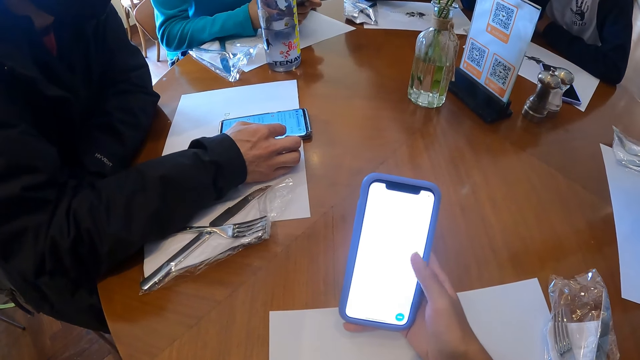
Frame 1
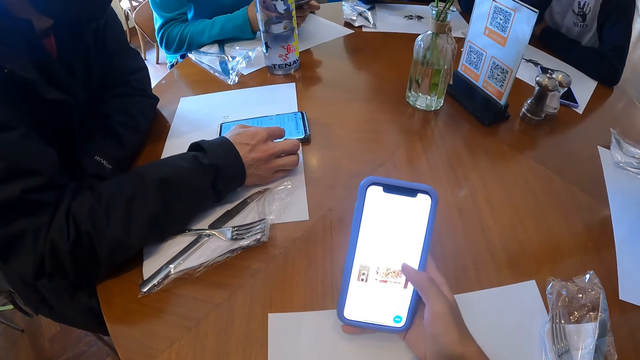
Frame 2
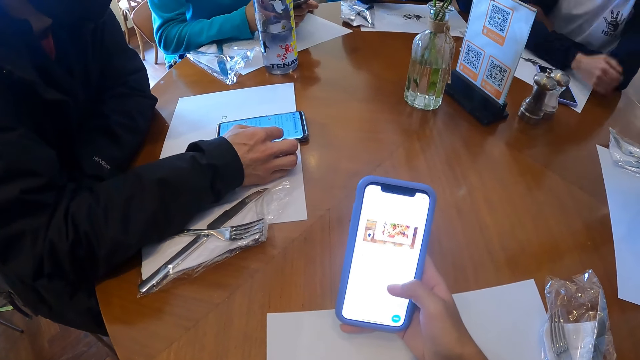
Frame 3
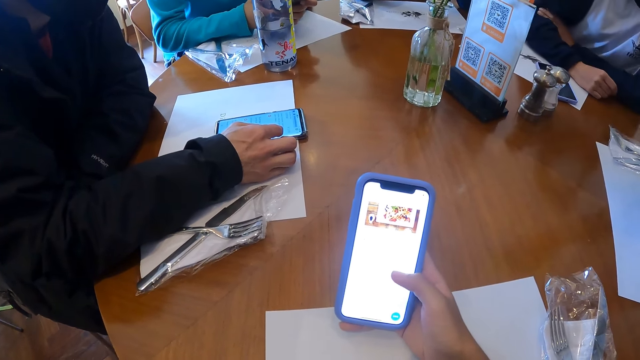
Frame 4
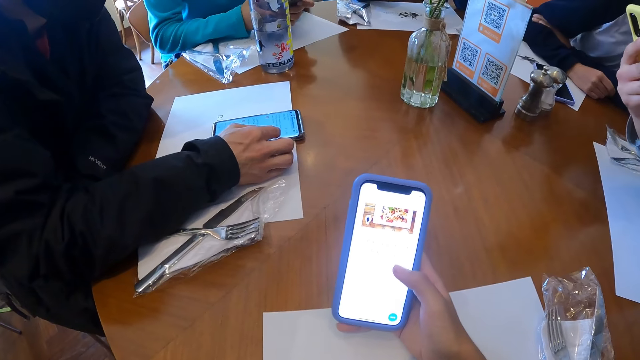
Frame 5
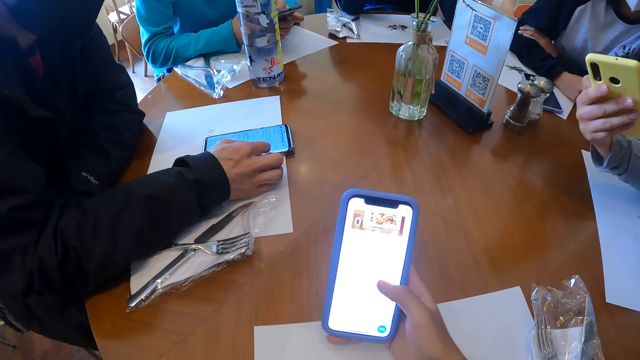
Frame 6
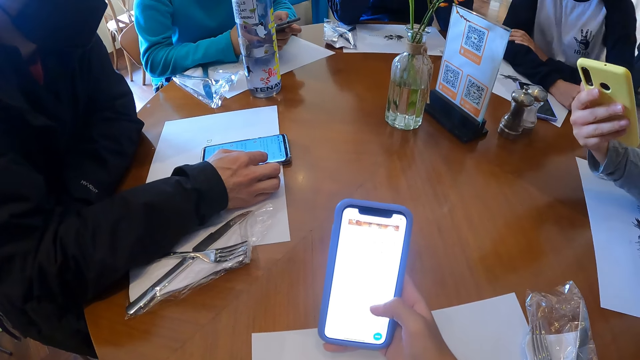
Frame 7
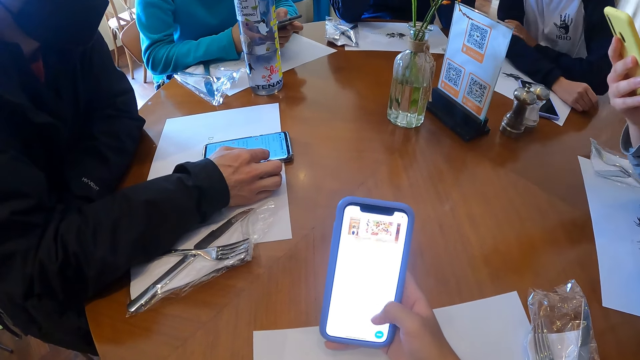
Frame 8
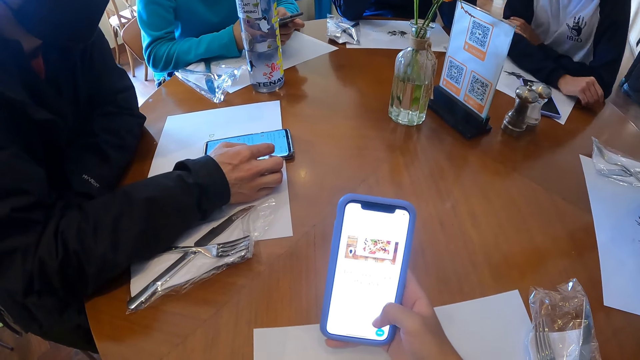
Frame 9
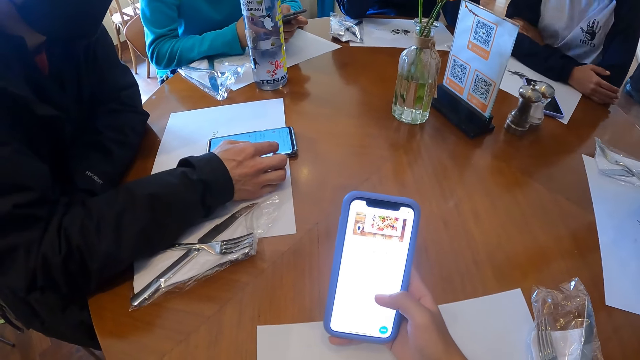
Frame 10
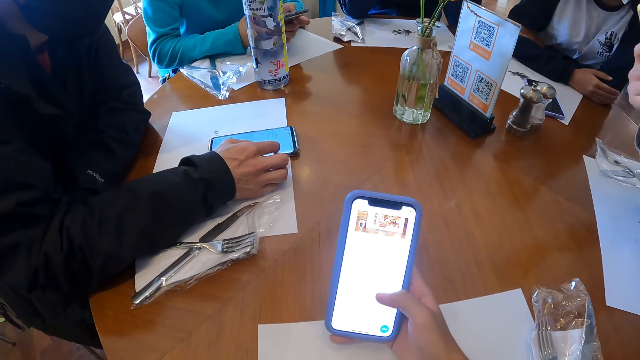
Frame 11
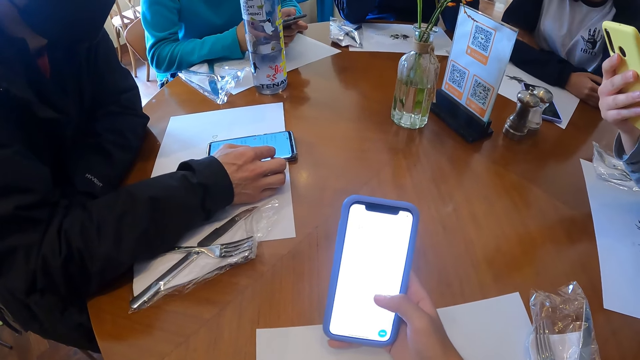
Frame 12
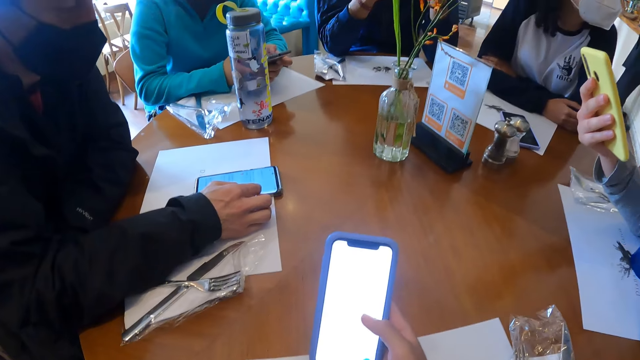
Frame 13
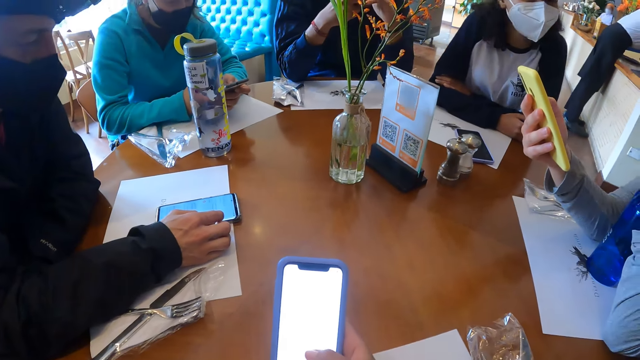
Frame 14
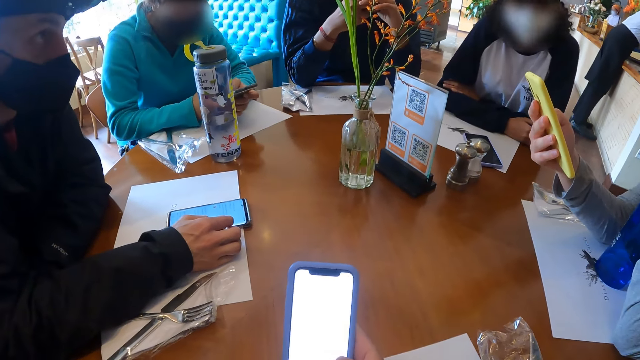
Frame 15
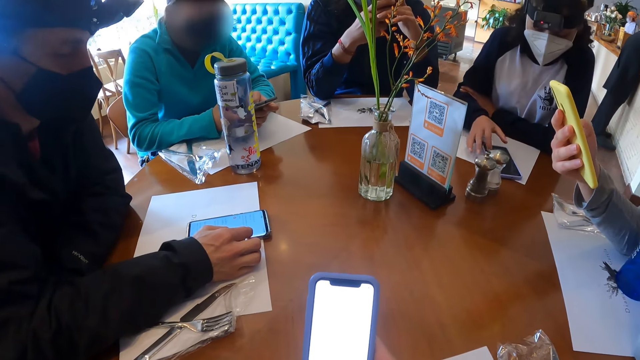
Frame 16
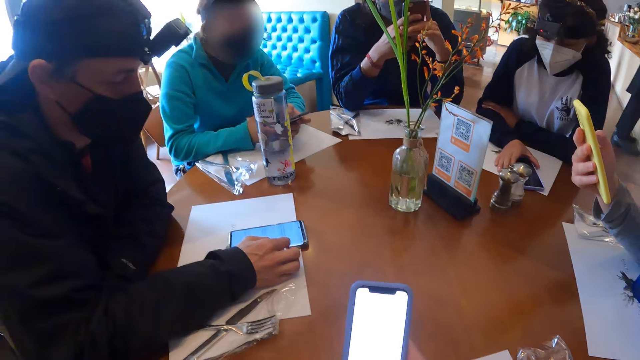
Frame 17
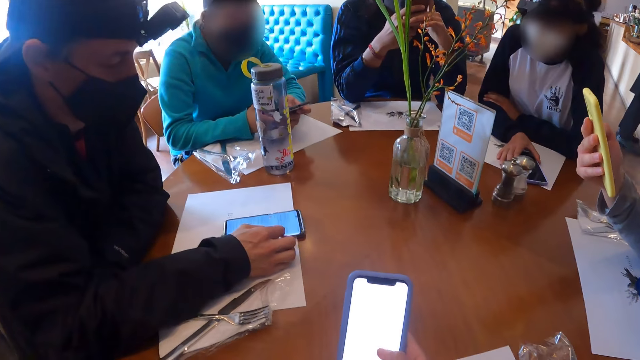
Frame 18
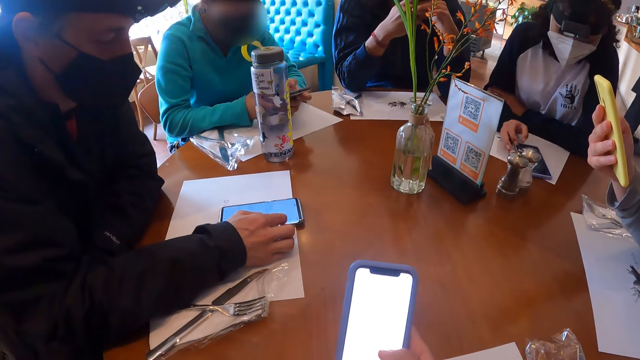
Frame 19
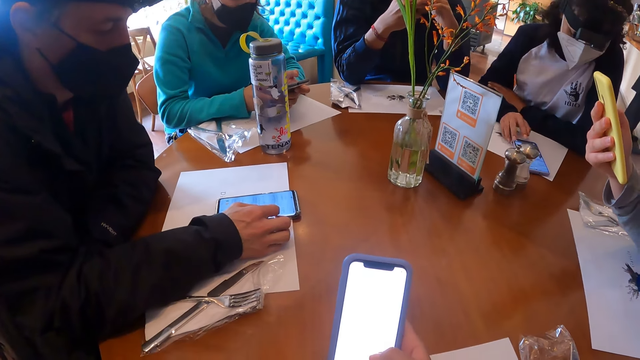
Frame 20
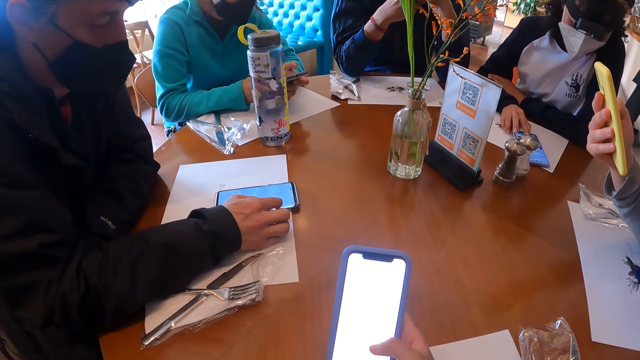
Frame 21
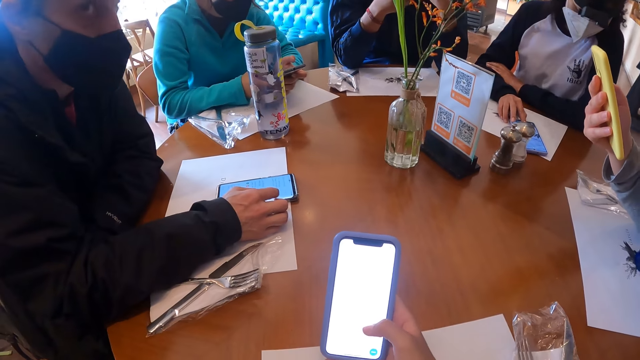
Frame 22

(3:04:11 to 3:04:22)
The man looks around a room. The lady adjusts herself on a chair. The man operates a mobile phone. The lady operates the phone on the paper on the table with her right hand.

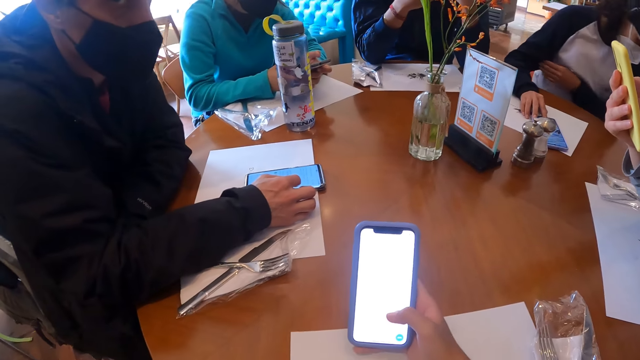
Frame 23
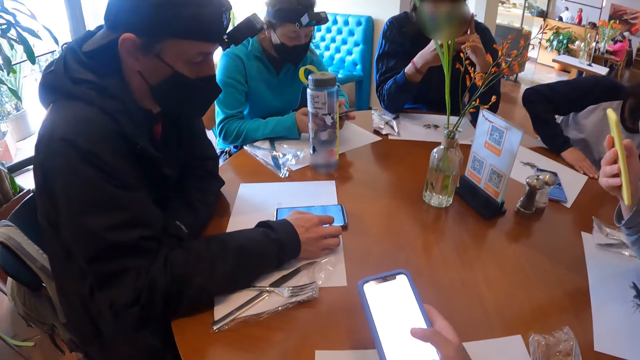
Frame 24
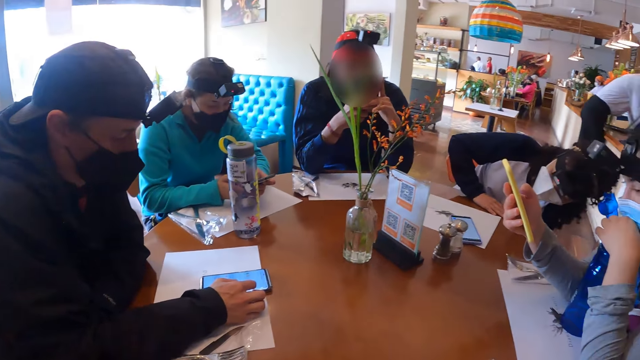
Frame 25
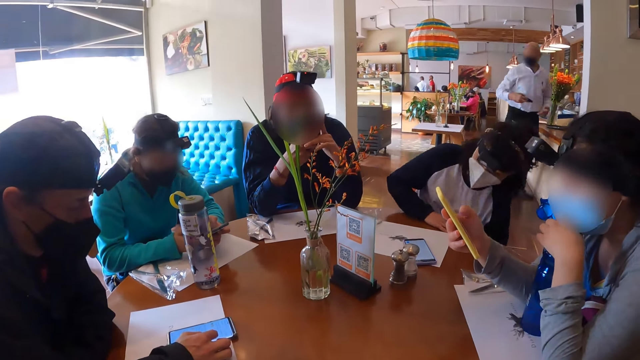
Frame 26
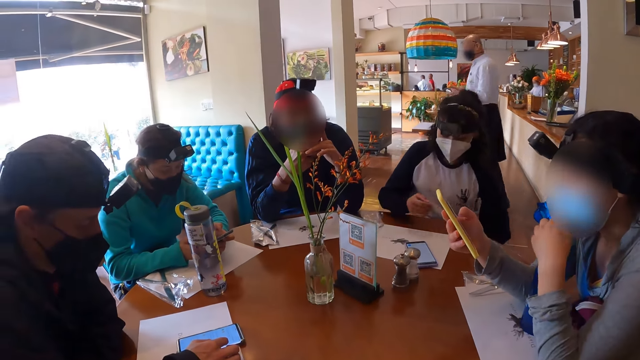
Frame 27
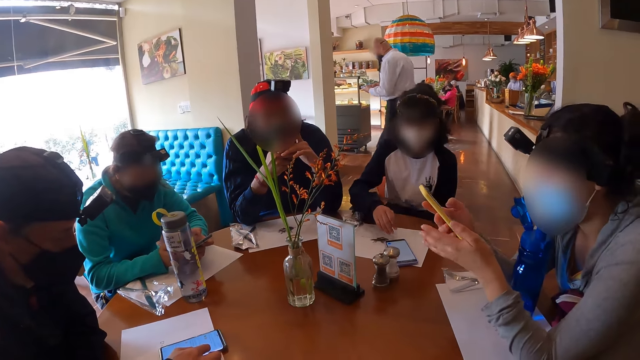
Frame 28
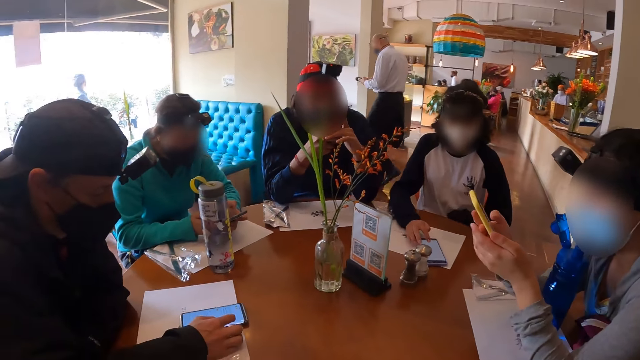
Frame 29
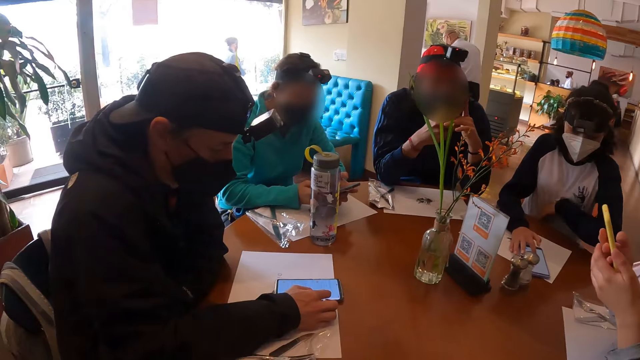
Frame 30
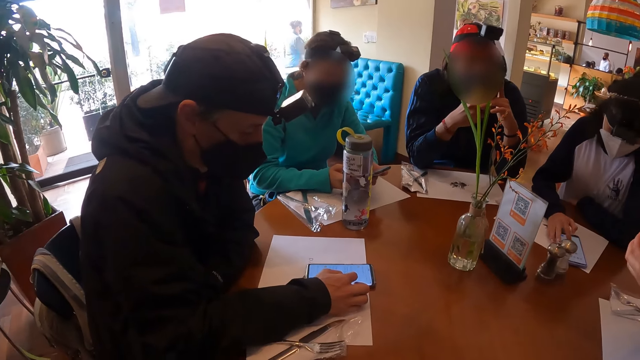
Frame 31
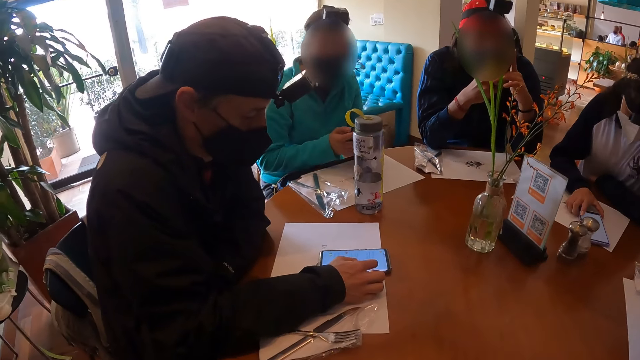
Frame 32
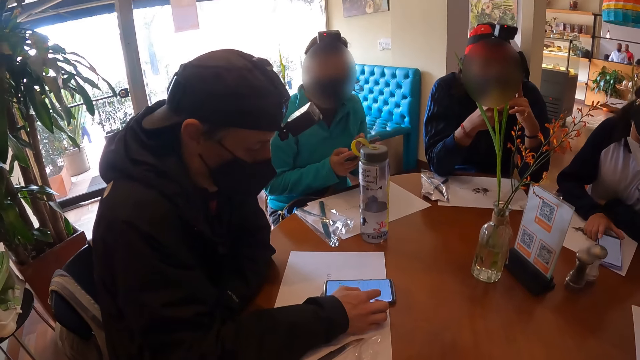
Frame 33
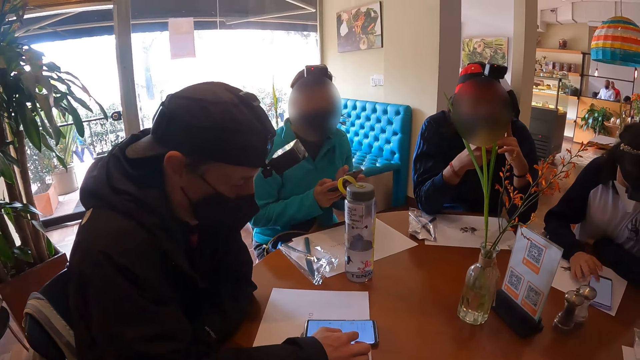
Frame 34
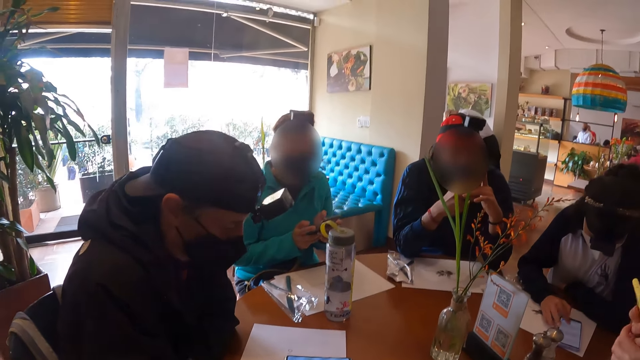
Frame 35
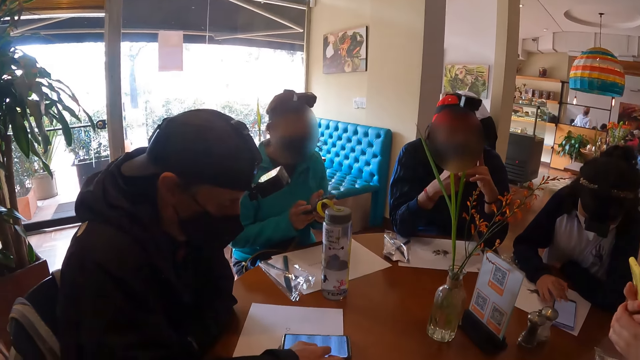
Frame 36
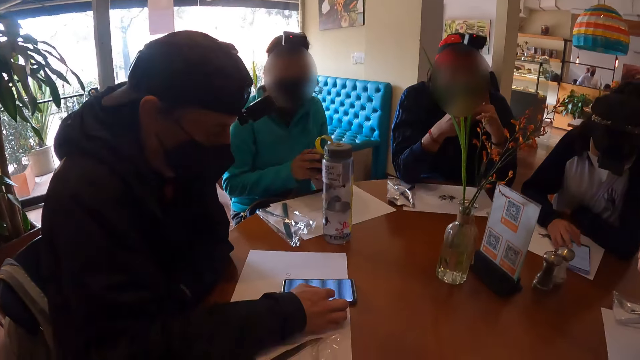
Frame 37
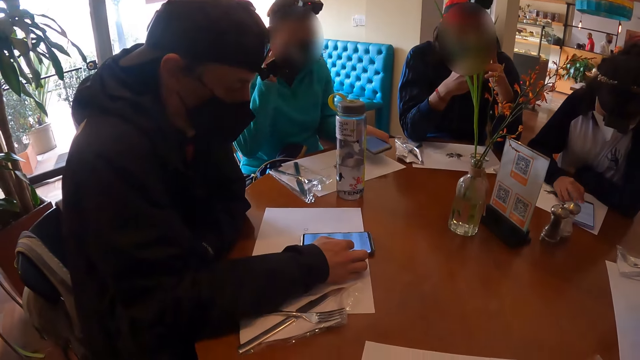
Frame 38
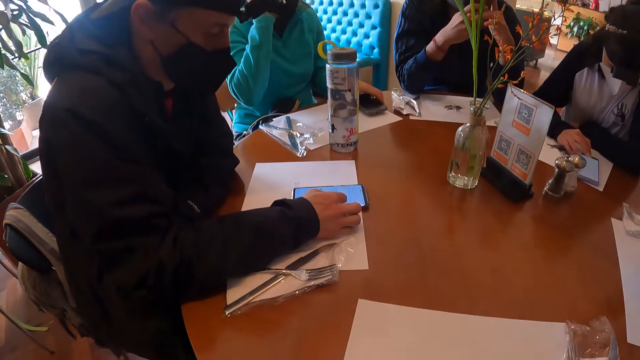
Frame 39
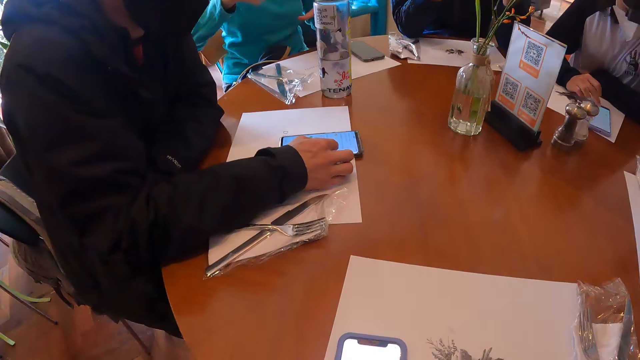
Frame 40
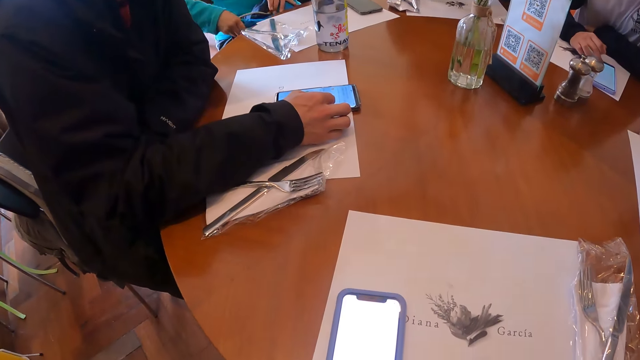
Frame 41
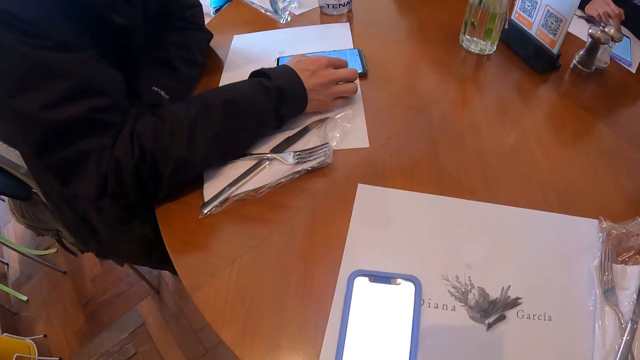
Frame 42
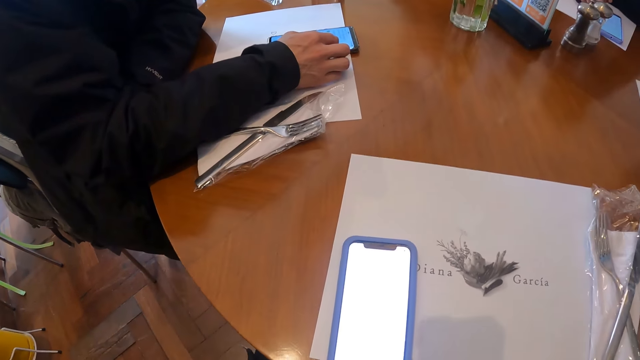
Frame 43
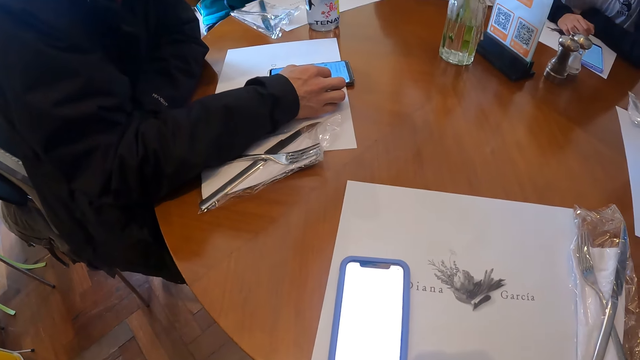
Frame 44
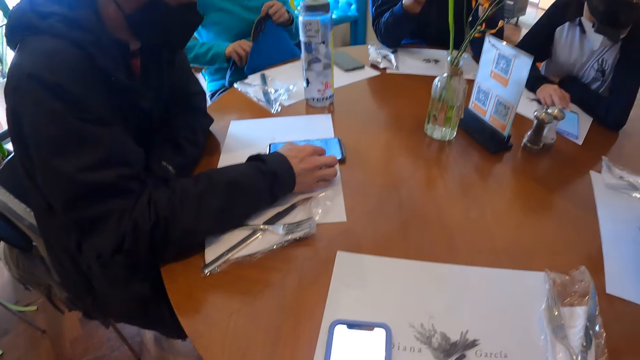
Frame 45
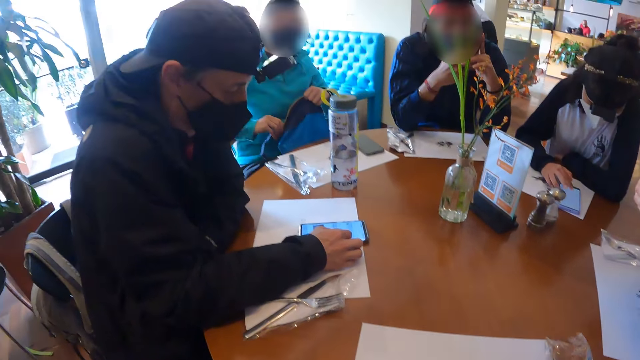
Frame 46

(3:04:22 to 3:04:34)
The lady bends down and adjusts herself on a chair. The camera wearer looks around a room. The lady operates the phone on the paper on the table with her right hand. The man operates a mobile phone. Another man drops the phone in his left hand on the paper on the table. The other man adjusts the camera on his head with his right hand and carries a bag from his laps with both hands.
